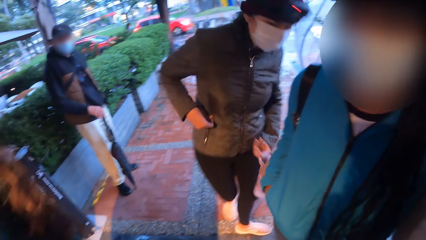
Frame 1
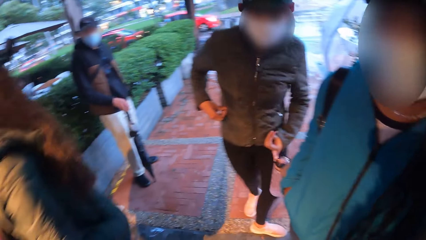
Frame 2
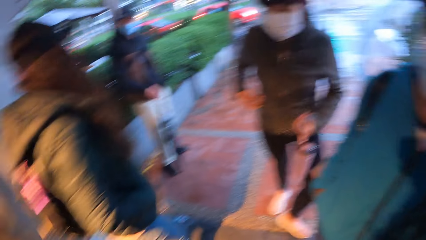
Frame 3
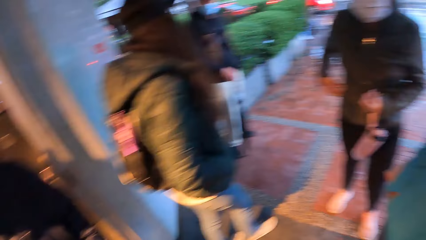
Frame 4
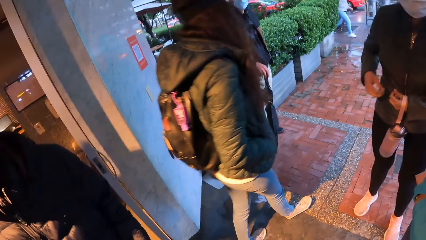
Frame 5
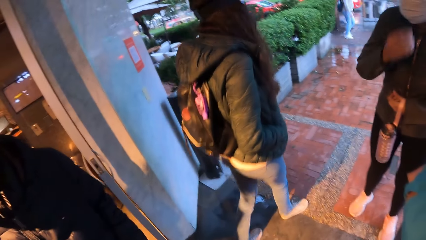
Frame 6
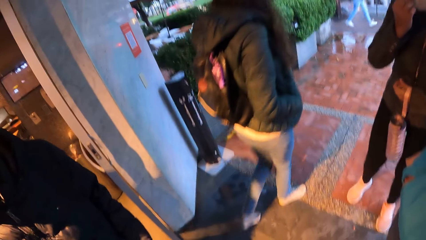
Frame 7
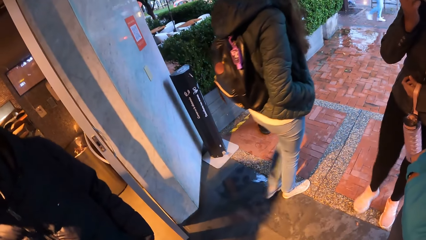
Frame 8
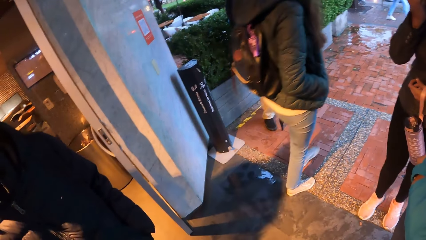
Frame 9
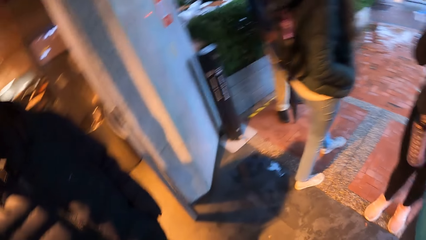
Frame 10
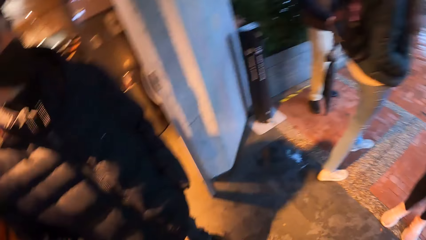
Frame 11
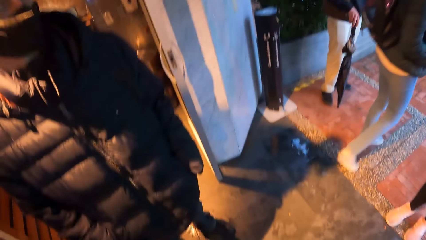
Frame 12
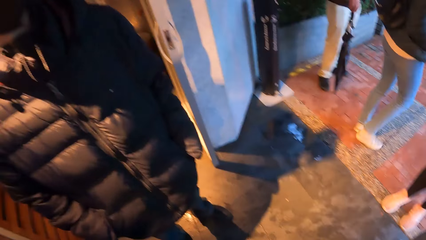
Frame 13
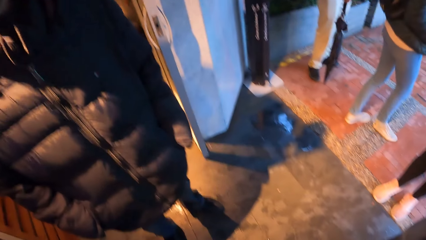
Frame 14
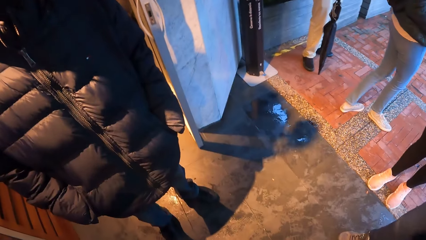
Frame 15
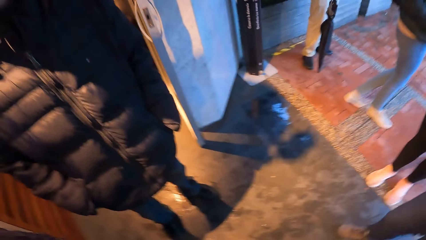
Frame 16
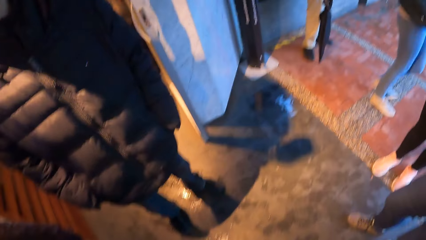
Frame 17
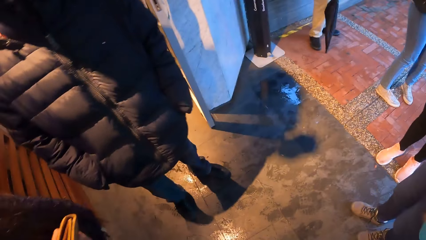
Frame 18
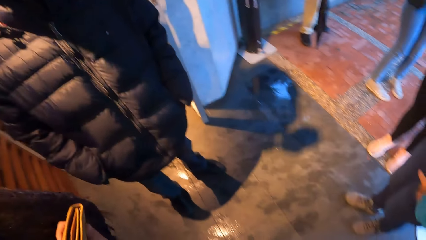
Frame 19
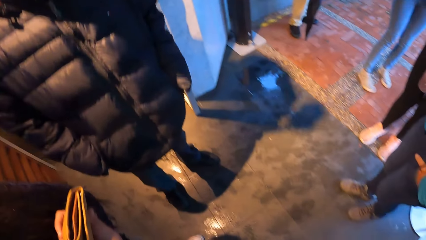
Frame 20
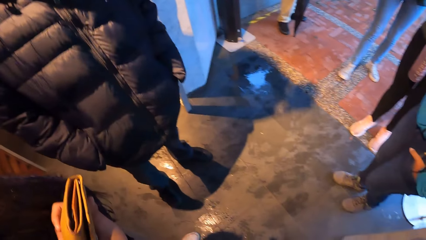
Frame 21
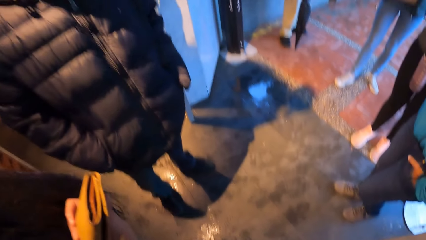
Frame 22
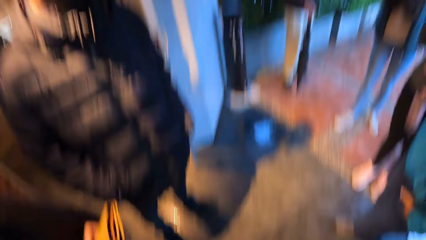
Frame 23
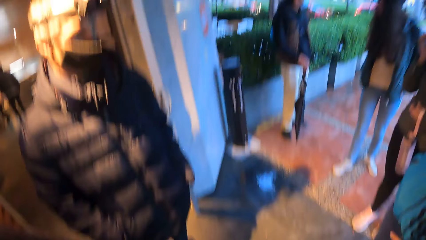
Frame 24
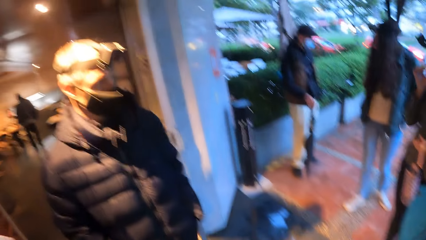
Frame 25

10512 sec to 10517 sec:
The woman touches her nose mask with her right hand.

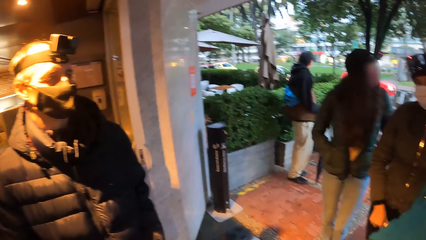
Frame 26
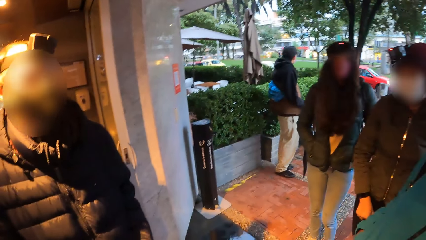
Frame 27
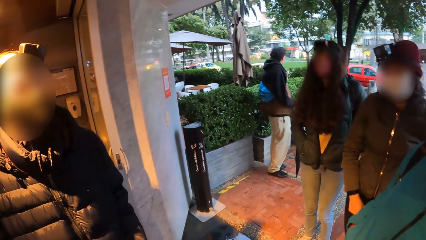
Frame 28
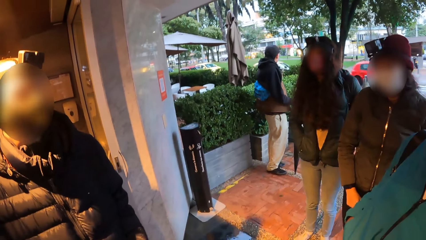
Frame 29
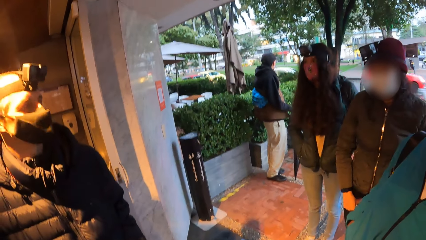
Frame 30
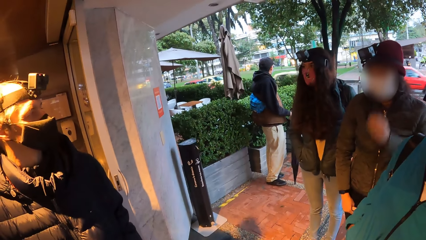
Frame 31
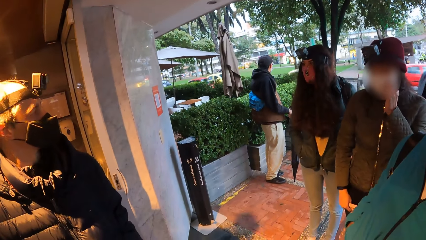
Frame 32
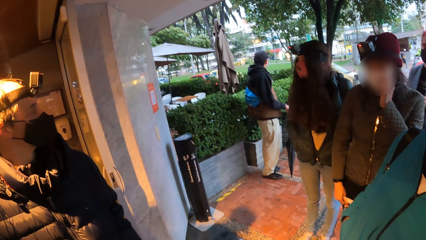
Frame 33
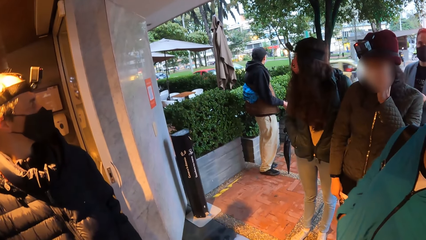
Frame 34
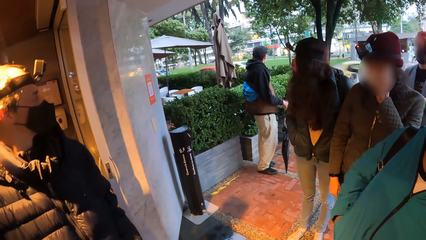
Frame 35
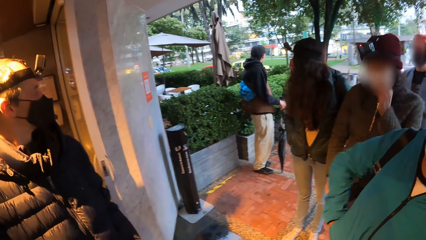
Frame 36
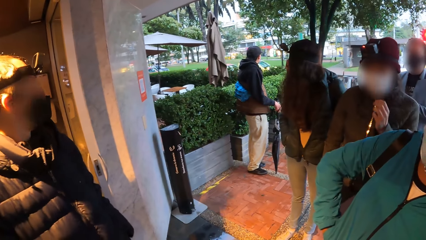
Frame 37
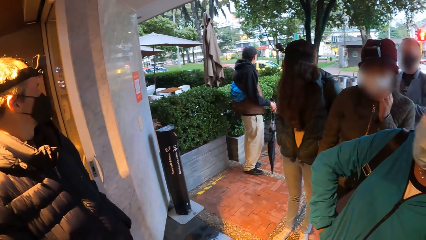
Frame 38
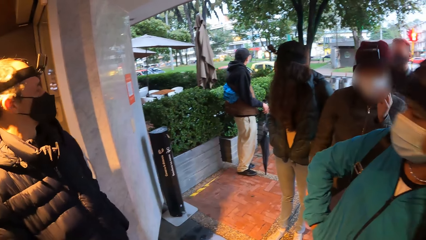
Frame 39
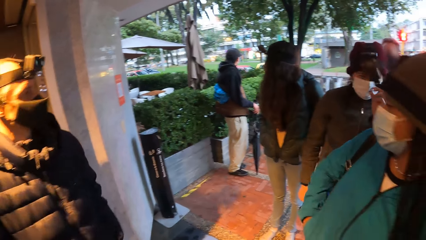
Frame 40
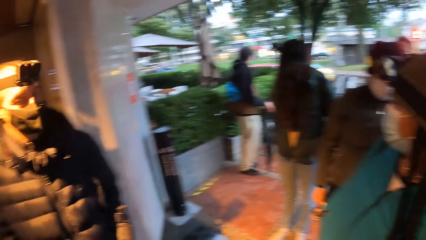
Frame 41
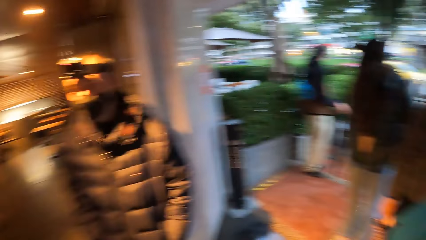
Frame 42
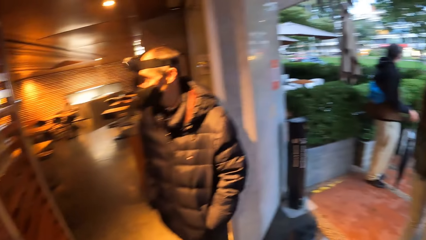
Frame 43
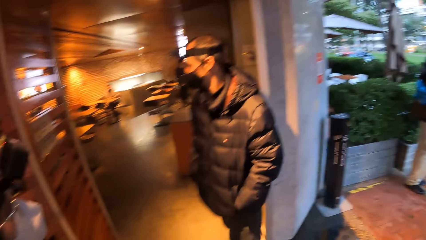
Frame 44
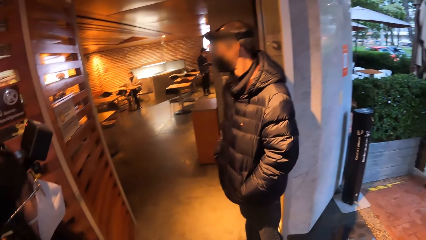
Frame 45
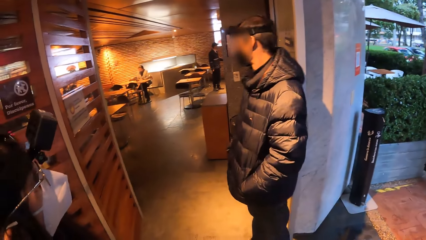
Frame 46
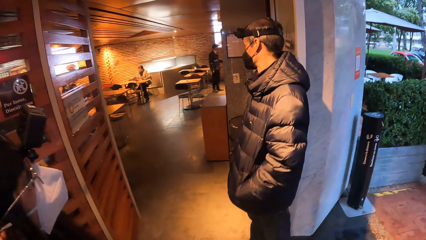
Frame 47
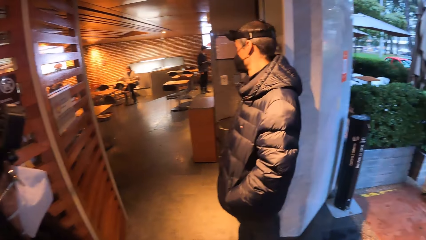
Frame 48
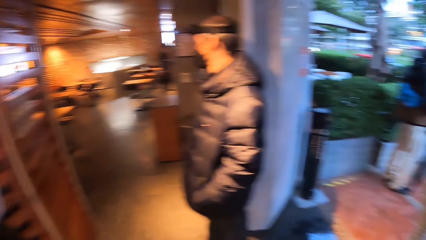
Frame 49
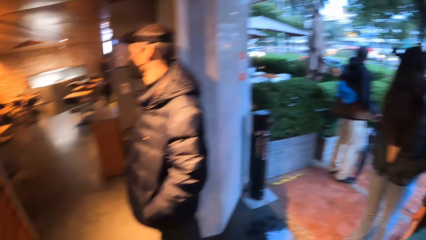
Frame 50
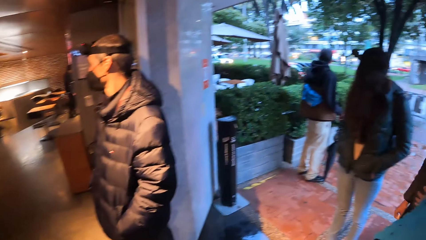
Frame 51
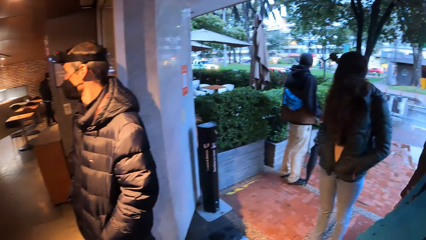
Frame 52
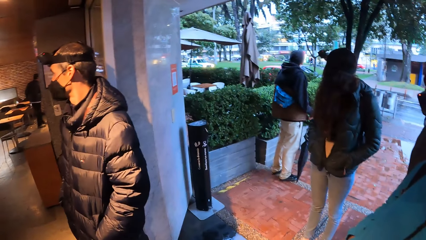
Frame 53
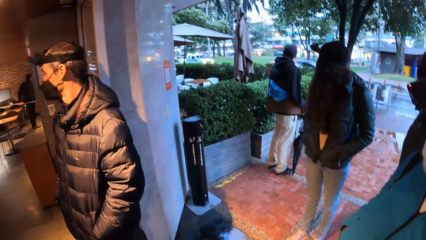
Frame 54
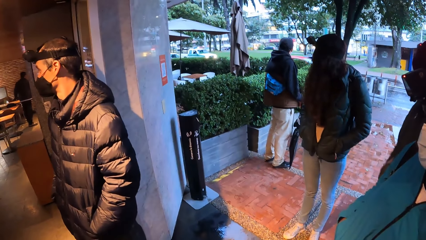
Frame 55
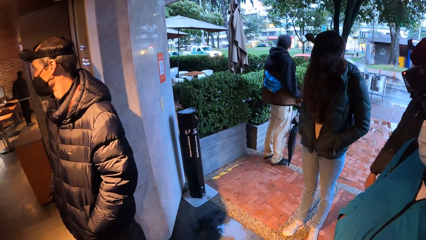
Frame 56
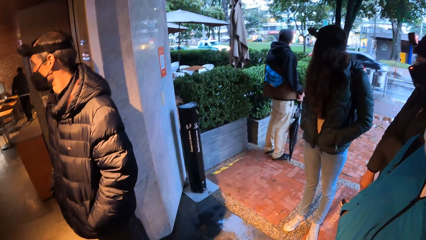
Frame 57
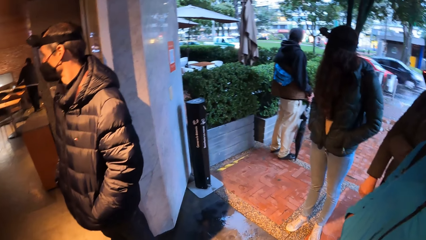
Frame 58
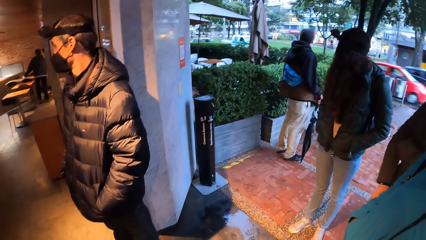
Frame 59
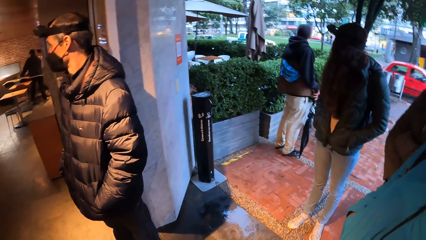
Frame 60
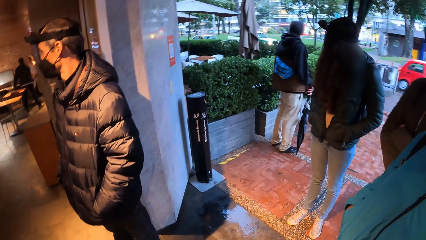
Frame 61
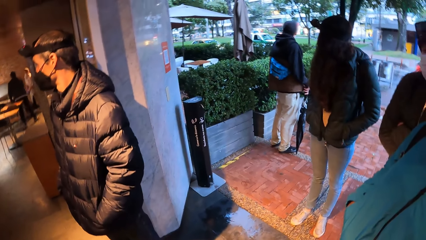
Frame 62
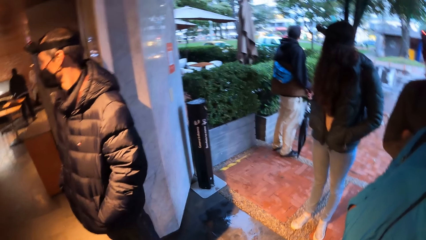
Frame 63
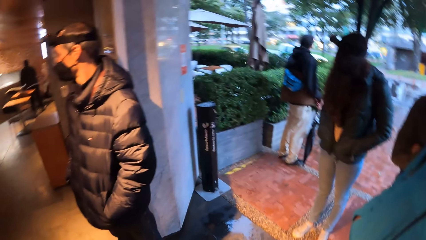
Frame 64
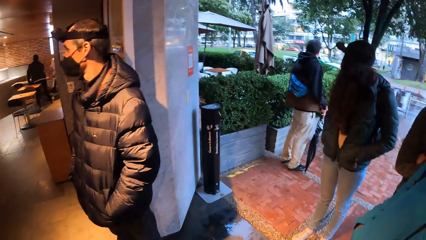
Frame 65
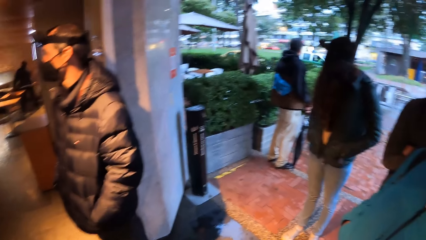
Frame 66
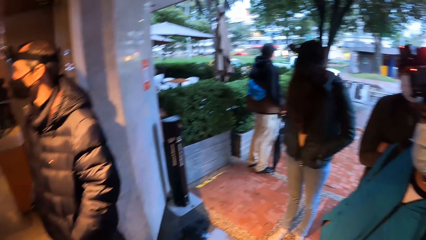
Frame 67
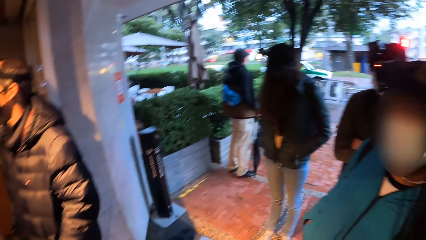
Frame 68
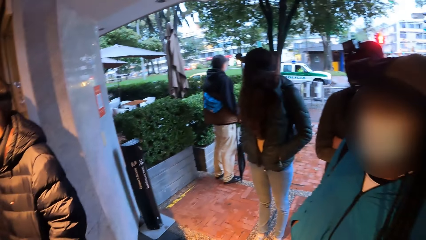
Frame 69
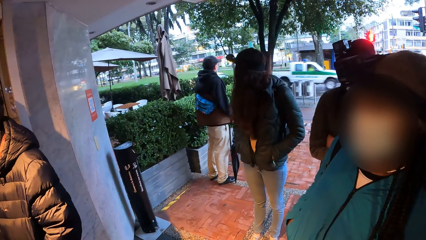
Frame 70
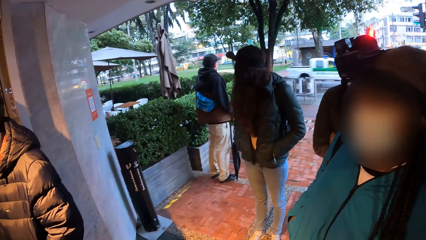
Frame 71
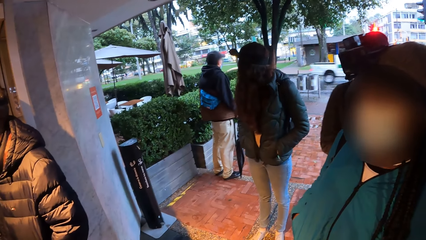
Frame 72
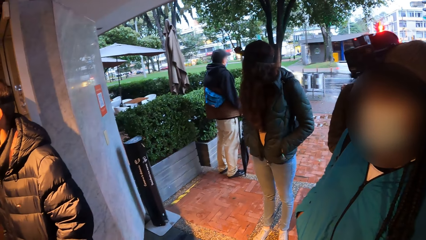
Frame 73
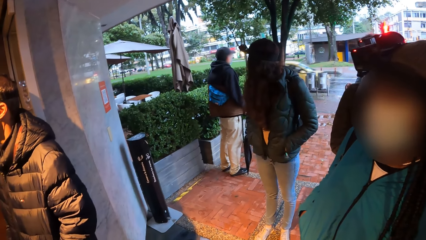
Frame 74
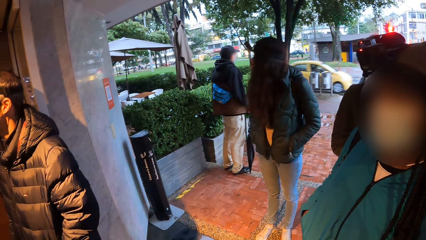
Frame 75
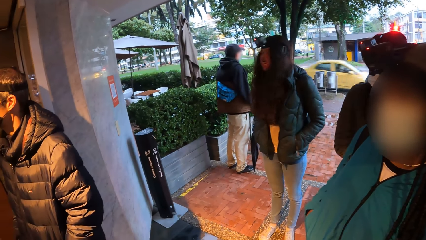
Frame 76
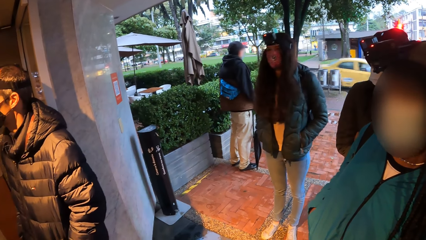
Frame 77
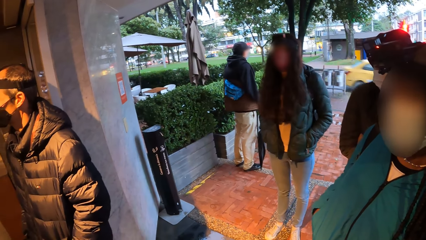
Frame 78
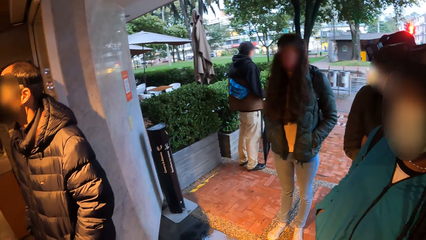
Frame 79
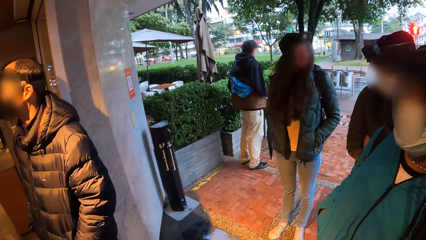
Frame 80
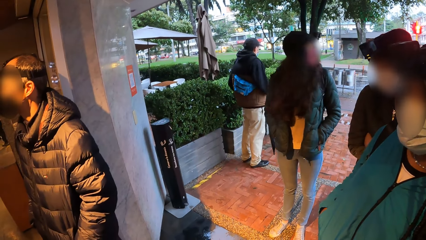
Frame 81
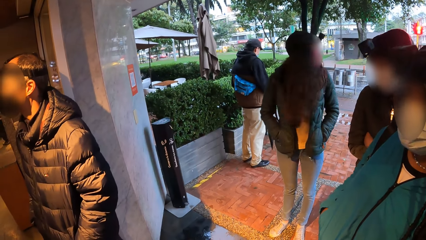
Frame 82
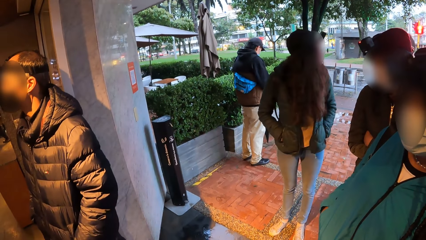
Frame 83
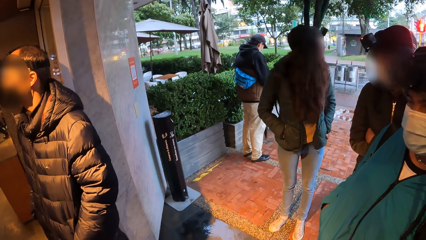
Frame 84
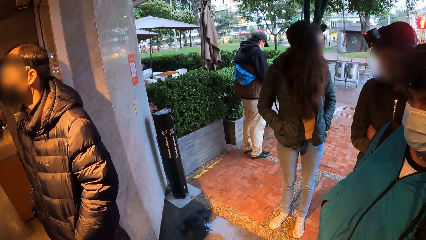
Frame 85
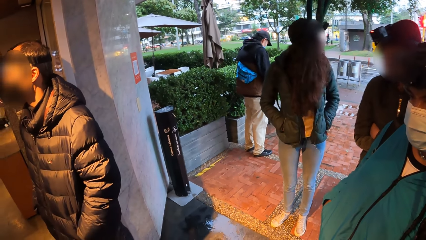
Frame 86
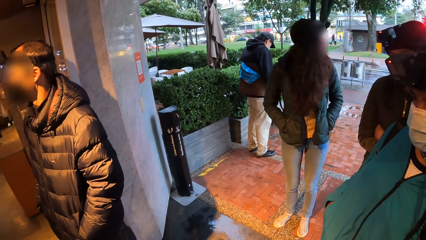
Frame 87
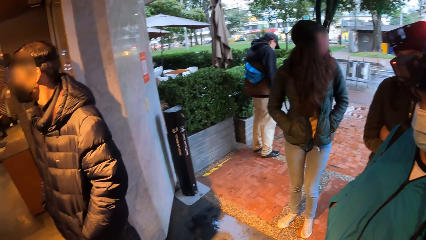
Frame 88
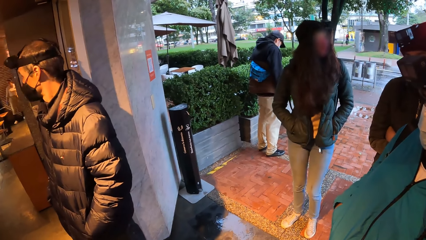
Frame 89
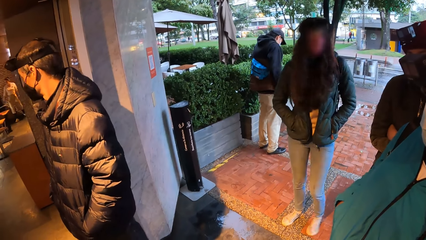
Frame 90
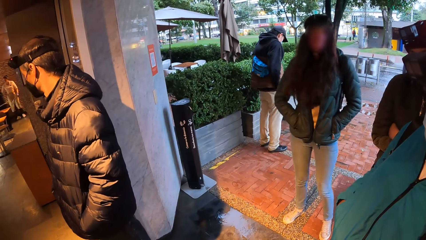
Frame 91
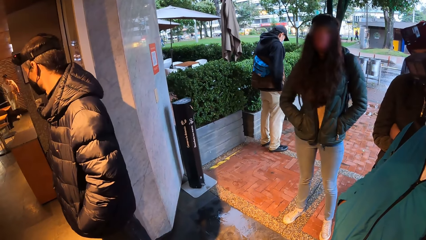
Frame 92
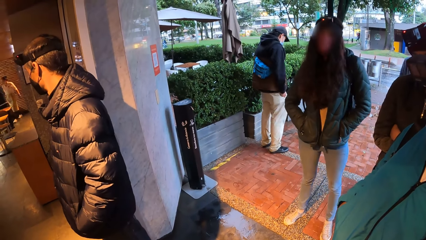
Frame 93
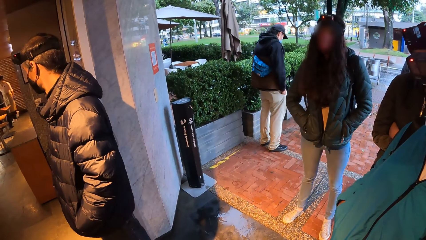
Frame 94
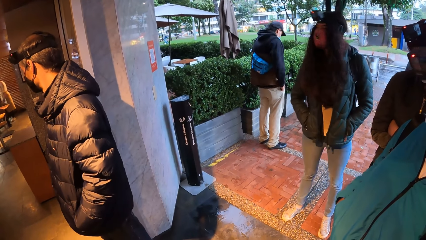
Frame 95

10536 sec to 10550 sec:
The woman touches her nose mask with her left hand. The camera wearer moves his body.
